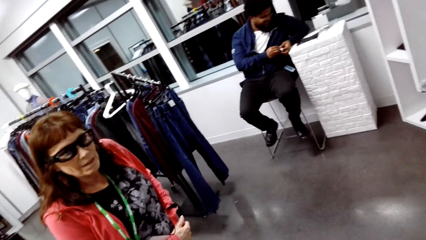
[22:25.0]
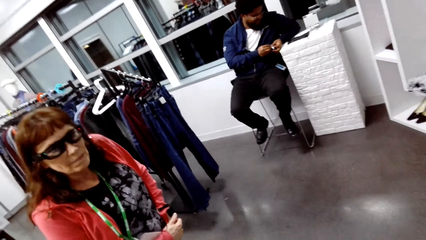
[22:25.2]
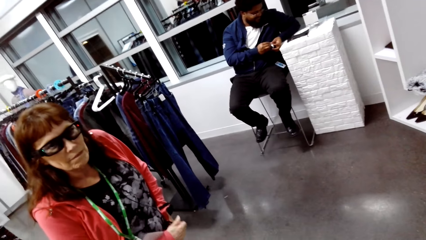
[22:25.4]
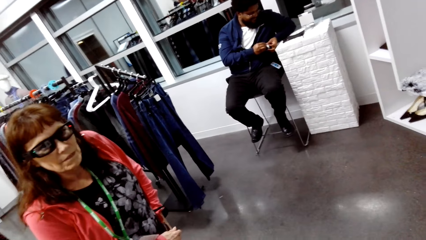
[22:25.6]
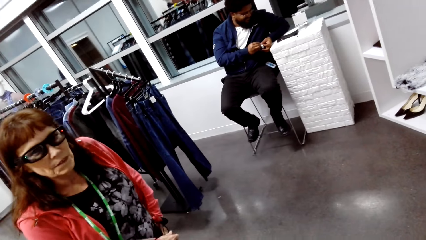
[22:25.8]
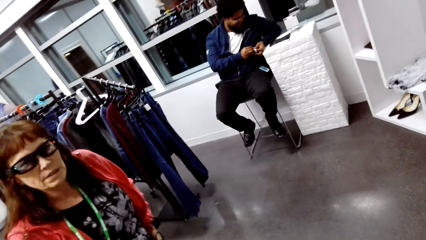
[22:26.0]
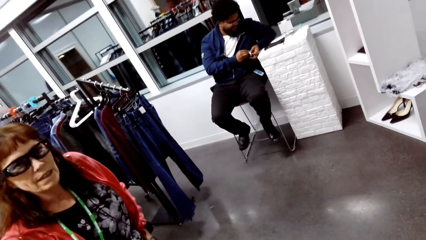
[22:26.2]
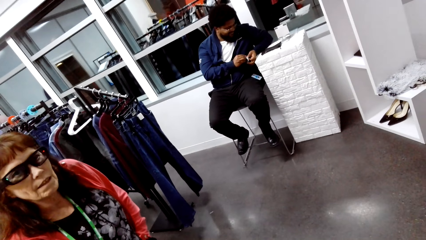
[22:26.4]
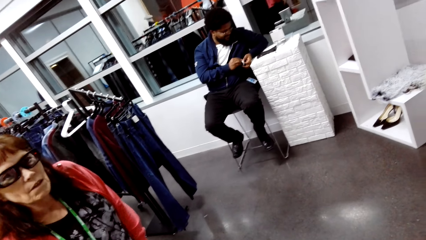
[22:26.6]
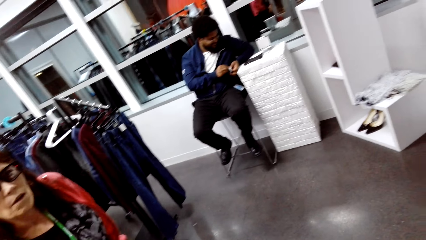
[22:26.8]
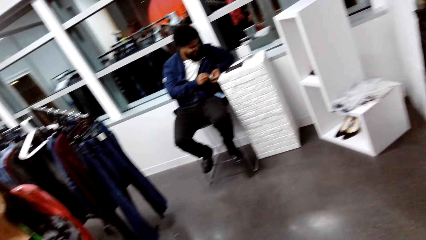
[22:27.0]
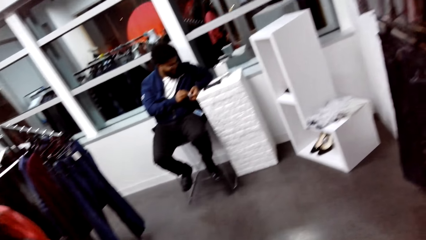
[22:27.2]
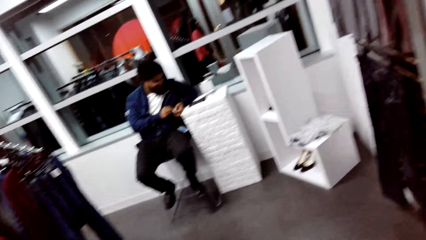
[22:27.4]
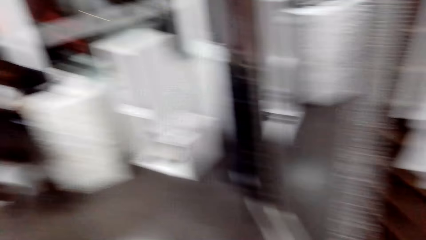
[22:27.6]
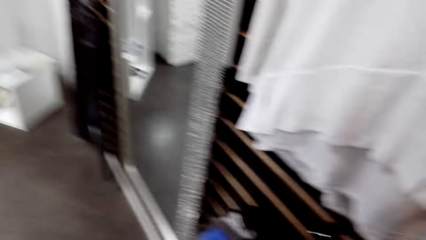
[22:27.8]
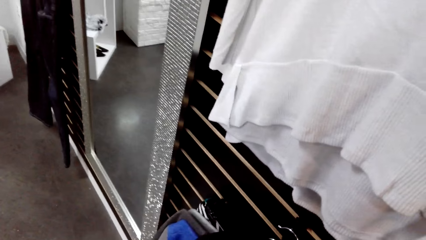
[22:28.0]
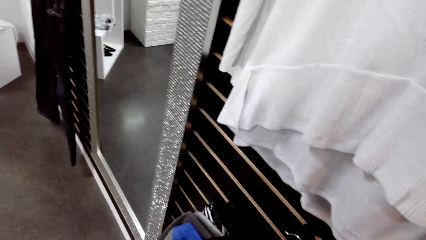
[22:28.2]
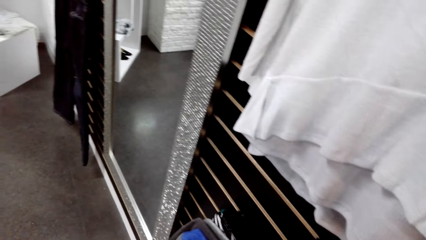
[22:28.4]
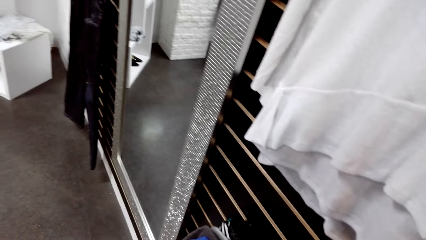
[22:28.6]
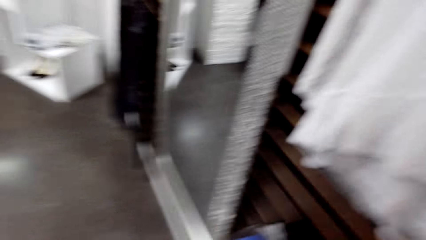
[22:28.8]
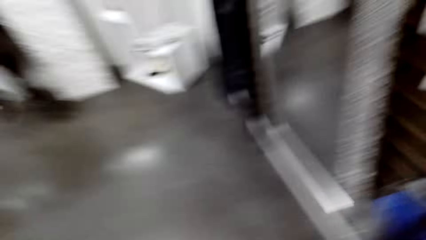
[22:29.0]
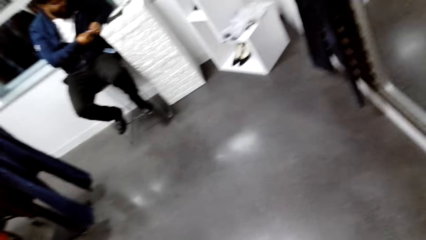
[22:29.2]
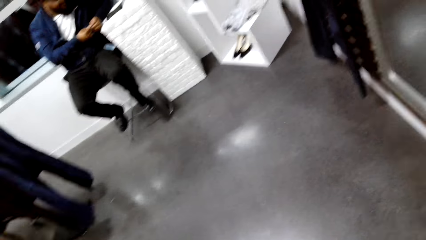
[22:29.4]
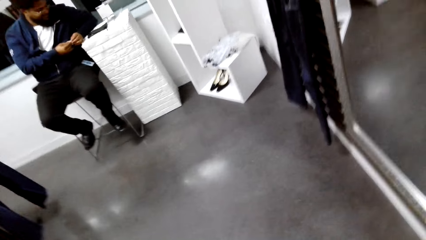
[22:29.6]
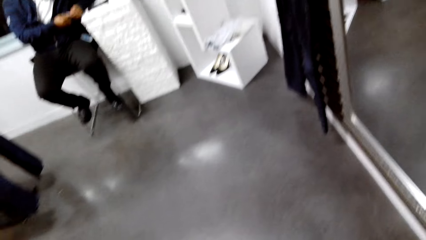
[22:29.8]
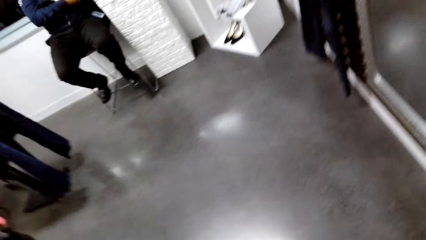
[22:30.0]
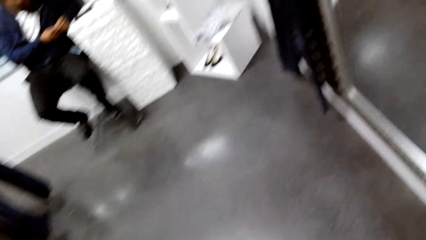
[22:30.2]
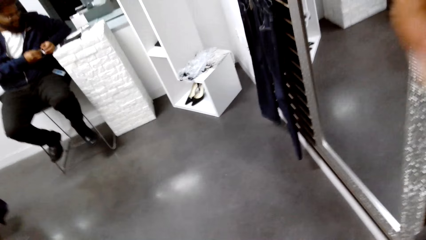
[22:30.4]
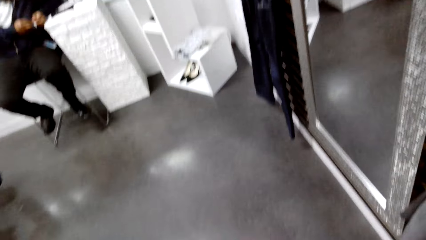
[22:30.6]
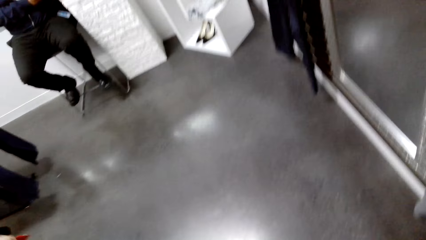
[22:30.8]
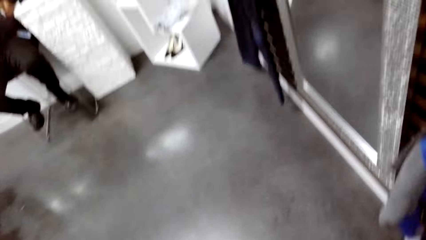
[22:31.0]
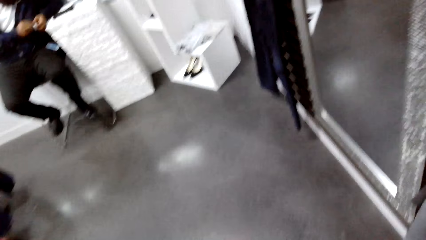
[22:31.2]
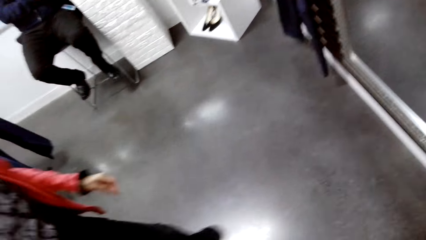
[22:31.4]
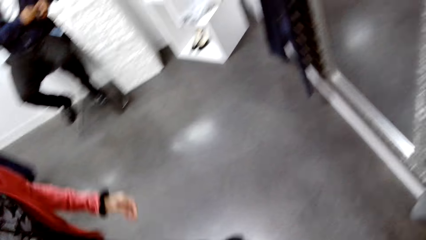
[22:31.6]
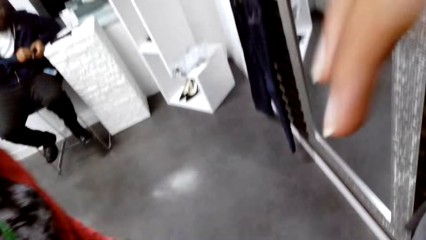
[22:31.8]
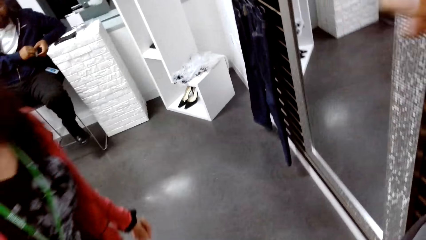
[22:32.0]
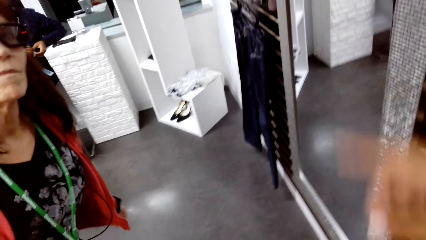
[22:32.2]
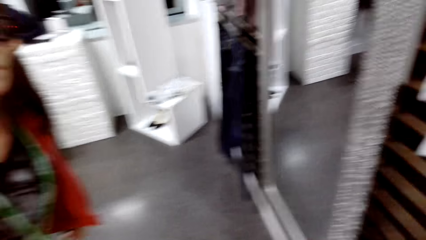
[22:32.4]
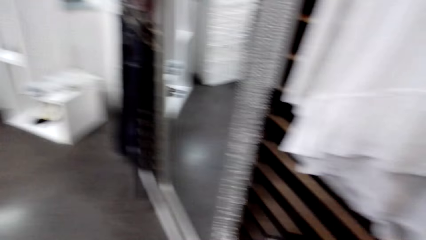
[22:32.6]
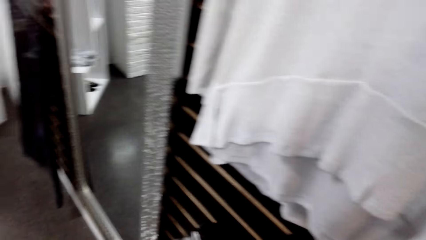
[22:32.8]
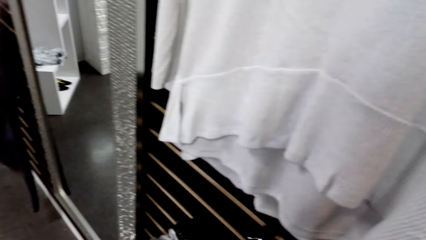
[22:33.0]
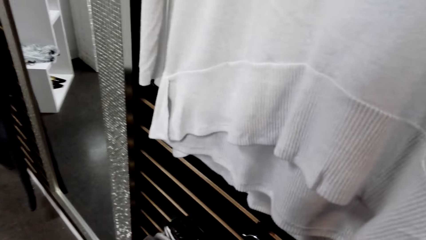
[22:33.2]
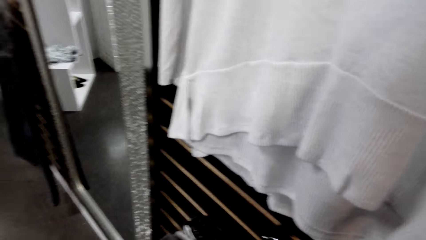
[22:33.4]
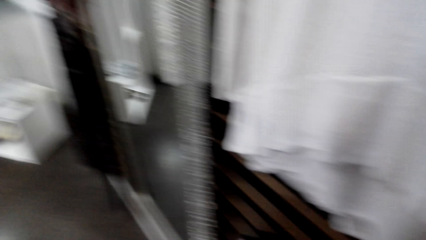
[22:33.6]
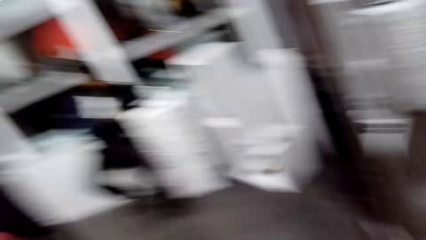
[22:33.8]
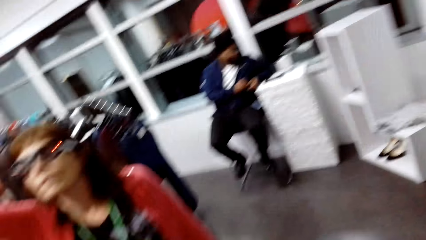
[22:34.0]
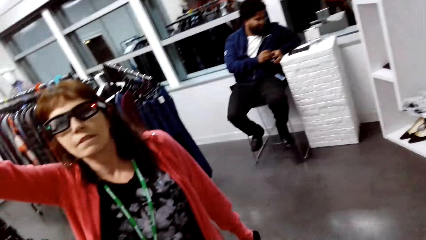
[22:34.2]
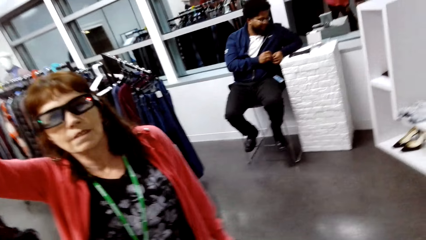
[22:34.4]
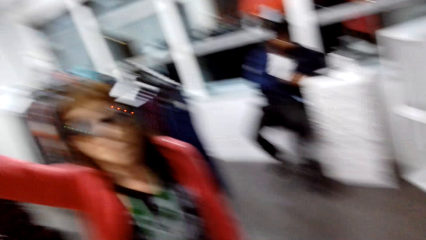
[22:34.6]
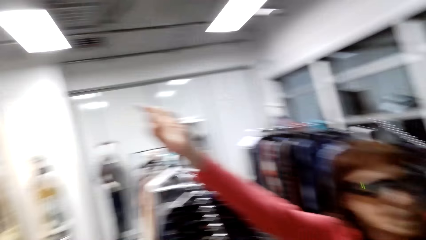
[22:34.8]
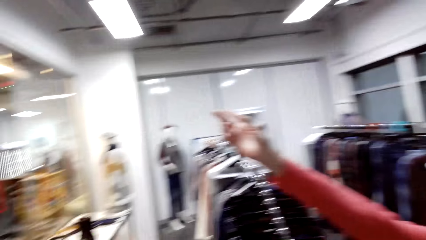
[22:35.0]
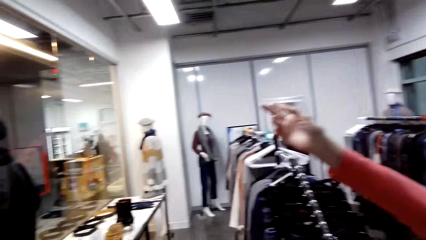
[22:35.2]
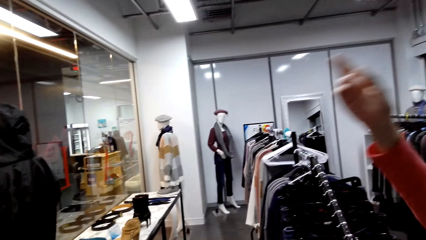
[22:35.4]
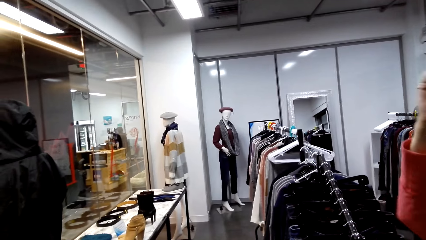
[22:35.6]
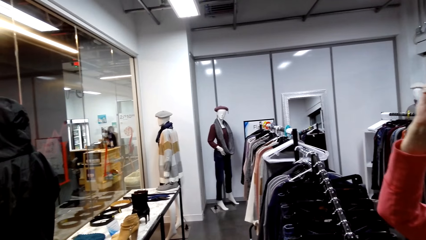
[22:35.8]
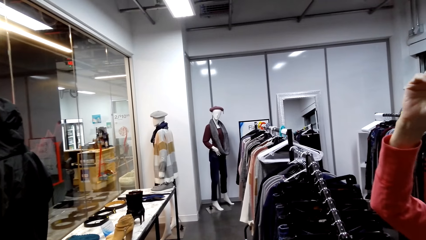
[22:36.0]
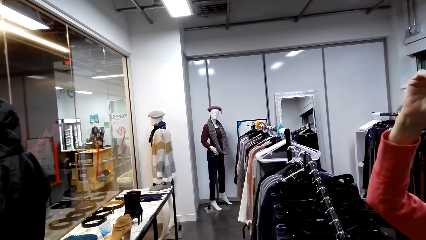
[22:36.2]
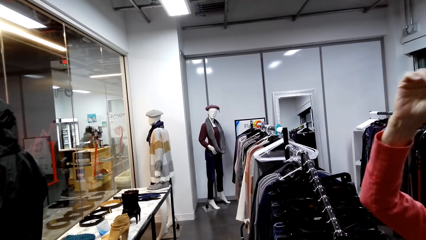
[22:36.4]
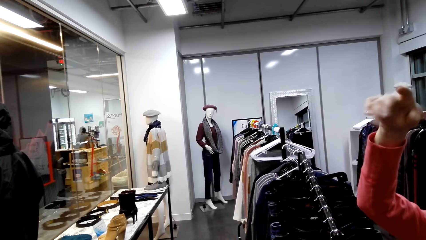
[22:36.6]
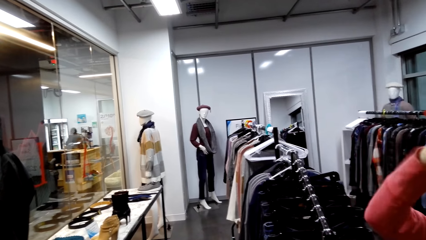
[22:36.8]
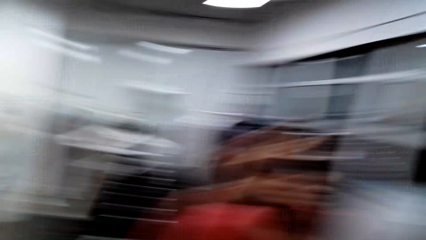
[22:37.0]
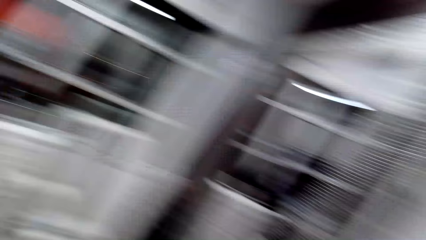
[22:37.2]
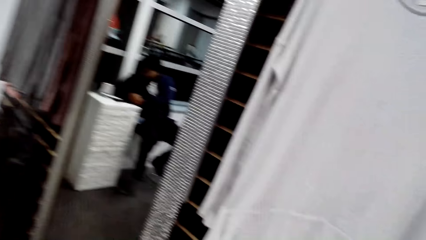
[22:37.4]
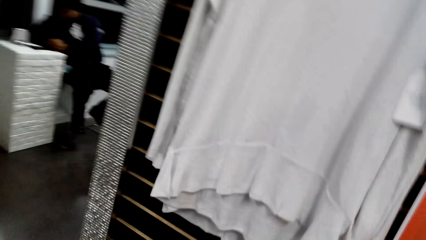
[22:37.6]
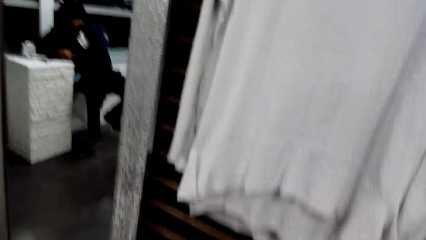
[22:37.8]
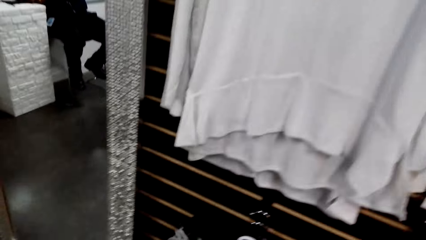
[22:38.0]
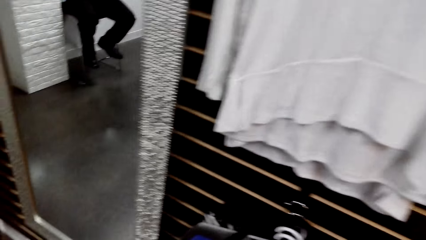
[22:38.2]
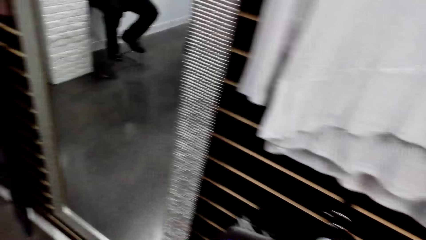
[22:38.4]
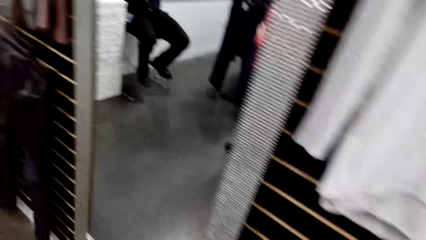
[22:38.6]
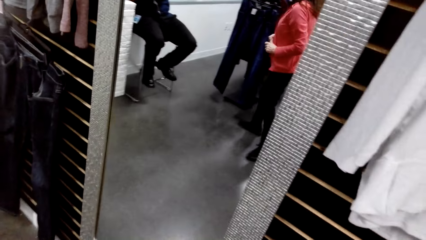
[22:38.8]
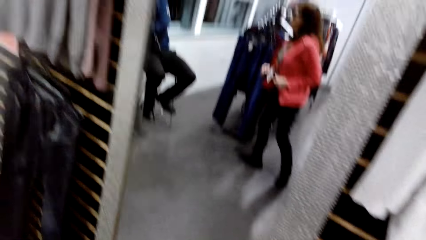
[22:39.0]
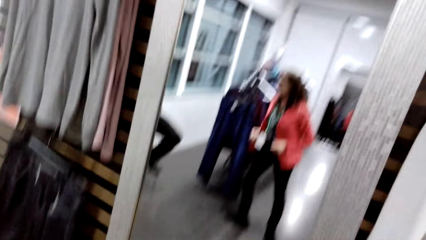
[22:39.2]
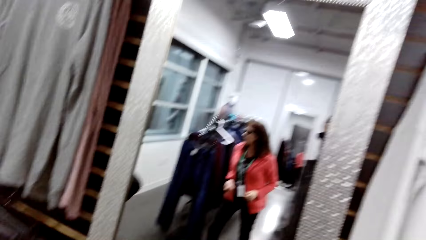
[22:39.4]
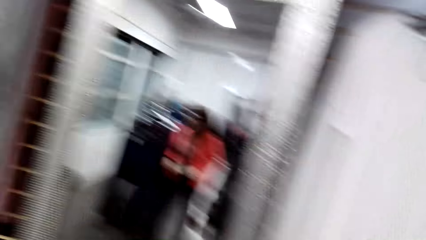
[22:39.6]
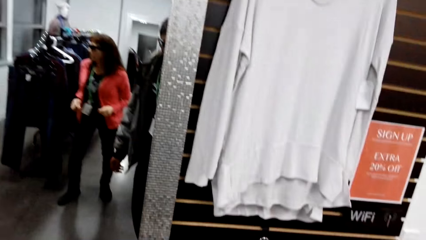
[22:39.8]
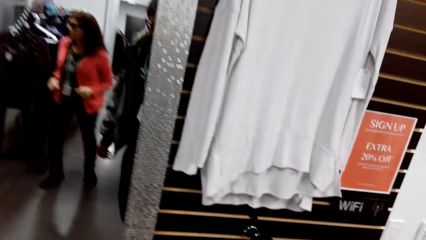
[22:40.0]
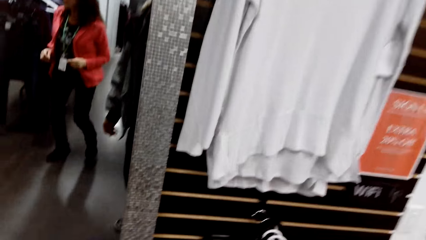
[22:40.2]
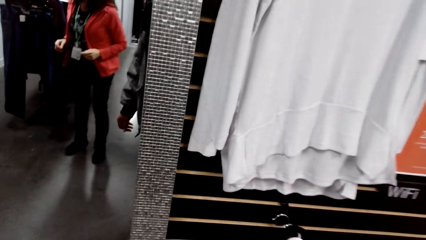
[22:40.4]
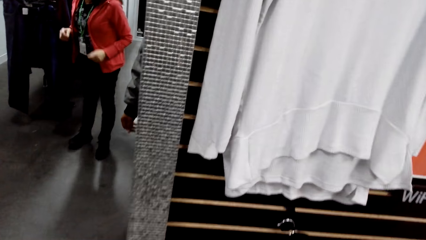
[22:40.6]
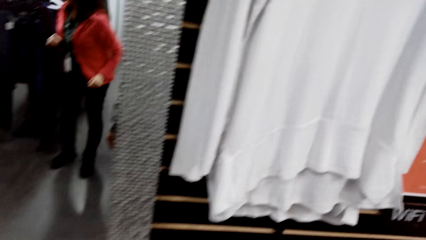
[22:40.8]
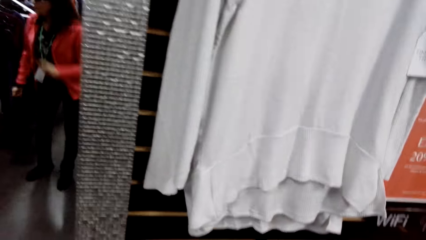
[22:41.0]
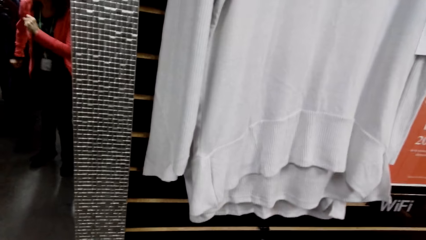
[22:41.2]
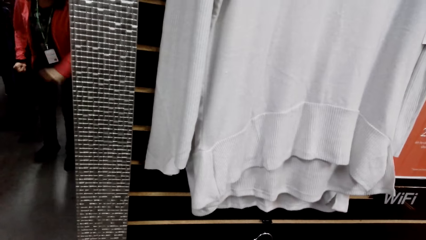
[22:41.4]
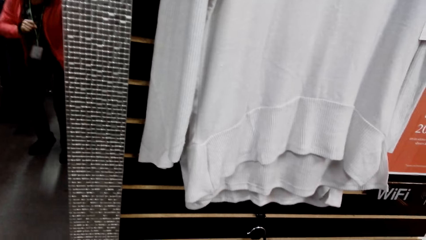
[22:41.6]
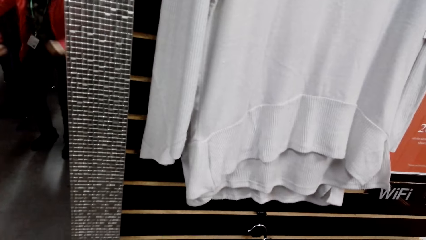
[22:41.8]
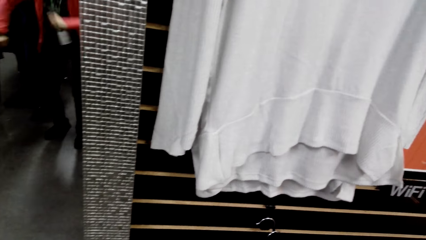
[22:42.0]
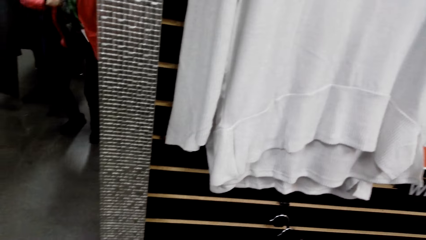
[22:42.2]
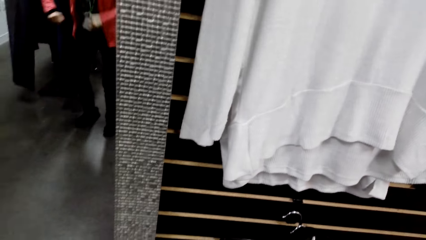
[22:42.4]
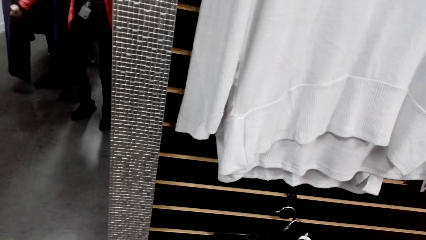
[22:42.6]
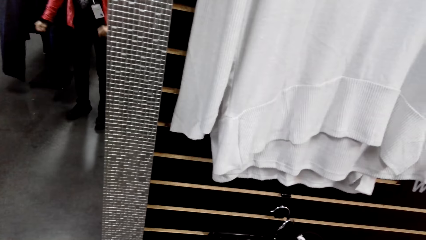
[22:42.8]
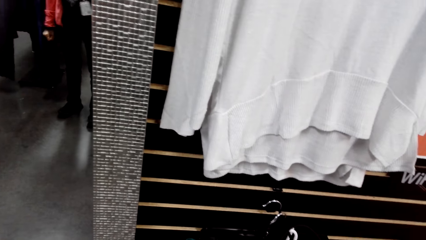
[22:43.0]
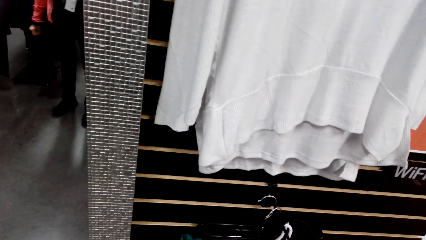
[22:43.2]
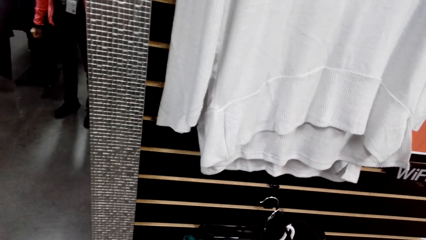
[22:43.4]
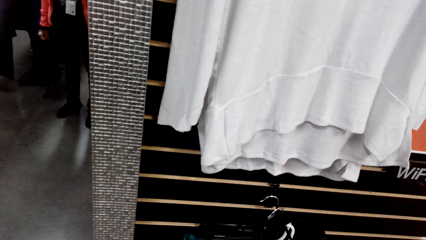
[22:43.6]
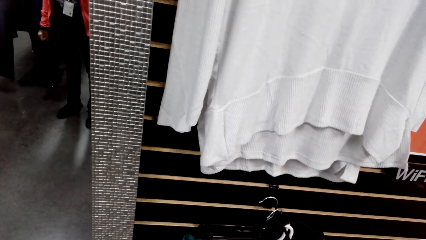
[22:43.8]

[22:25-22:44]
The camera wearer looks around the clothing store. They dialogue with a woman. The woman lifts her right hand. The woman dances.
